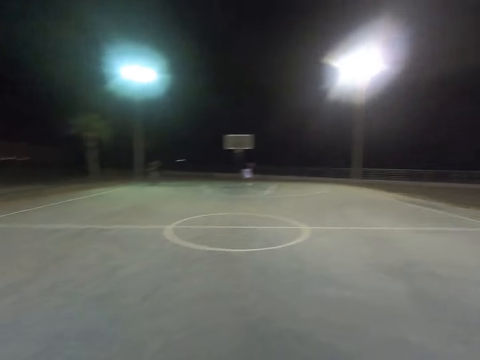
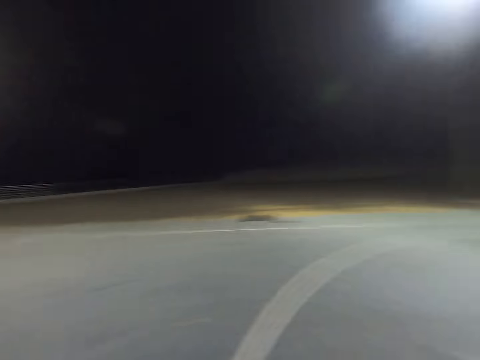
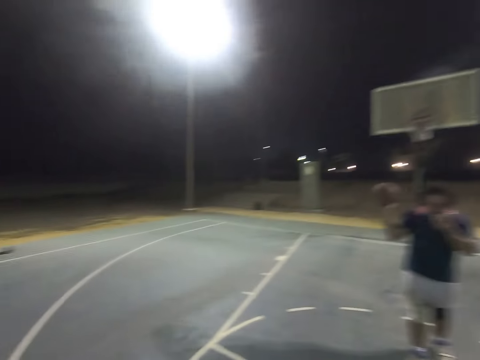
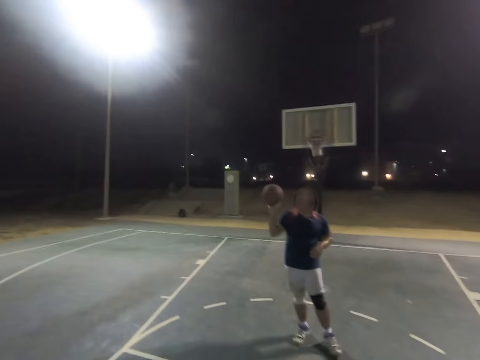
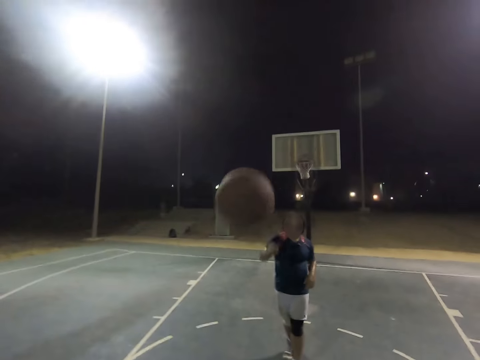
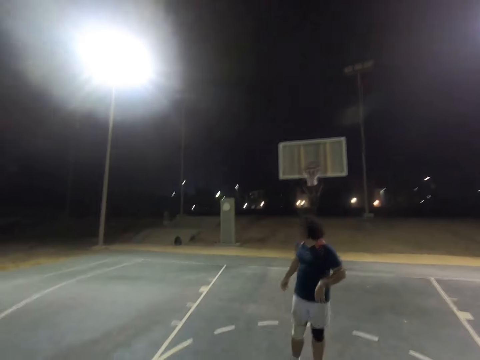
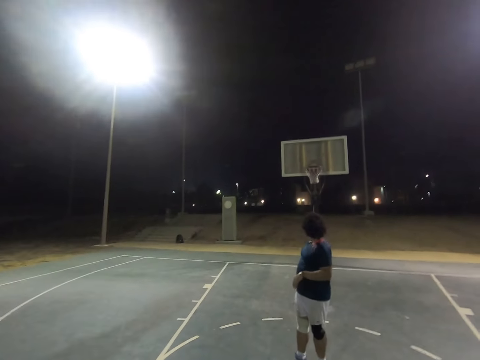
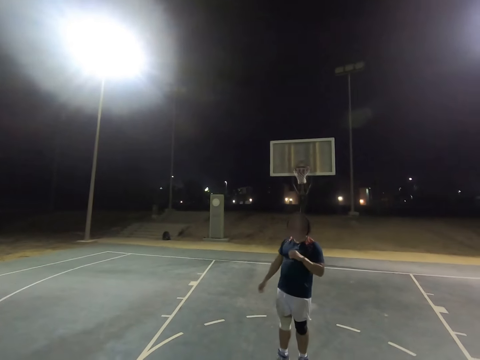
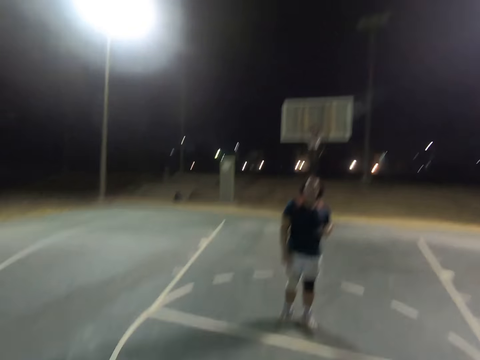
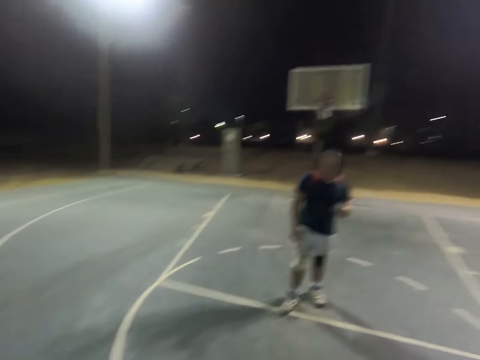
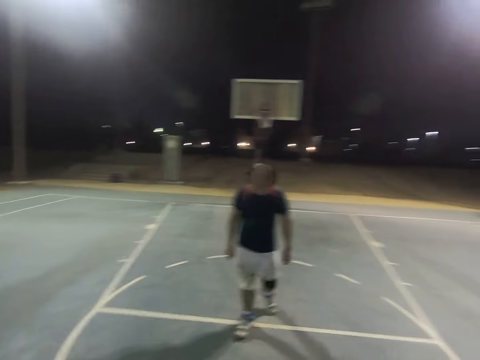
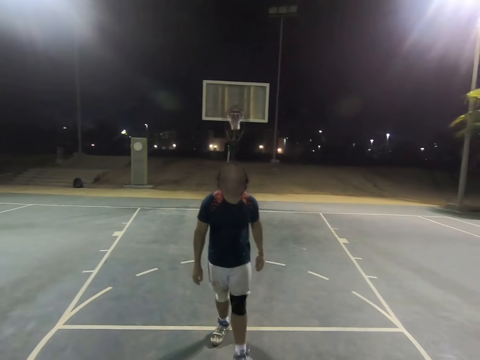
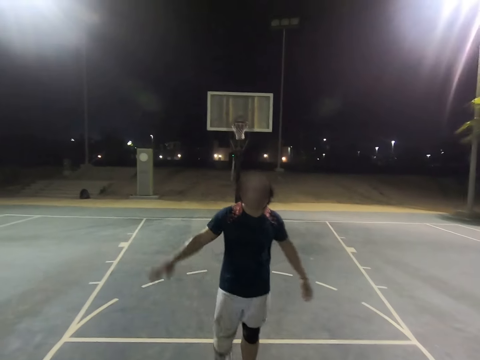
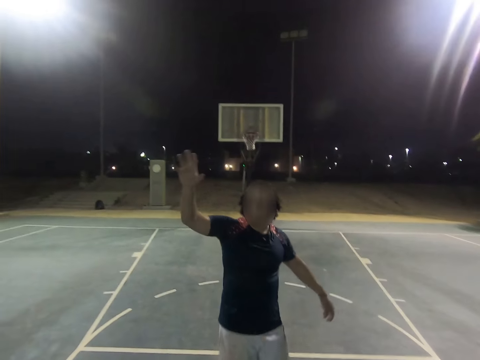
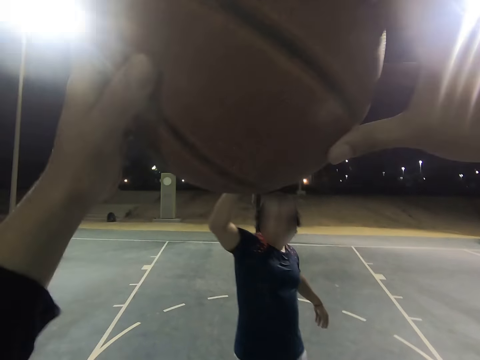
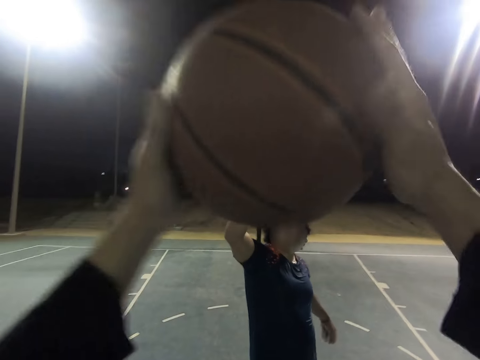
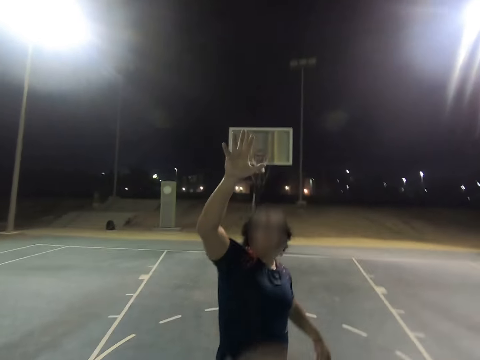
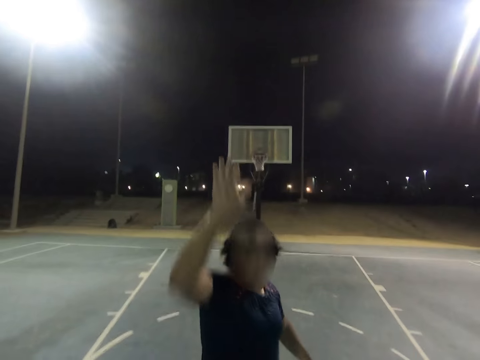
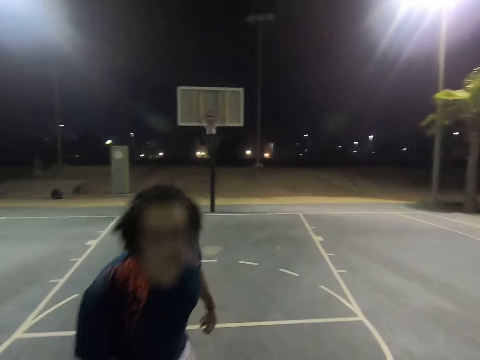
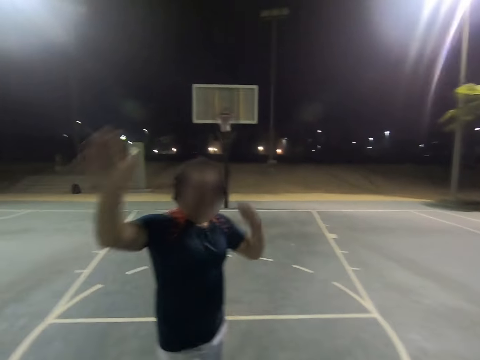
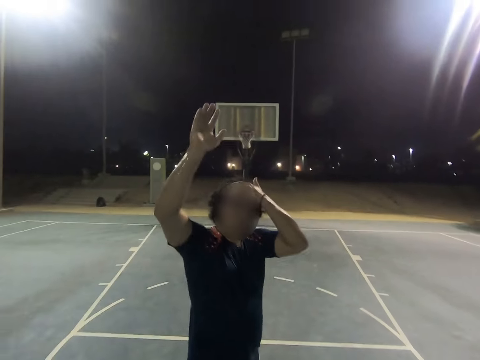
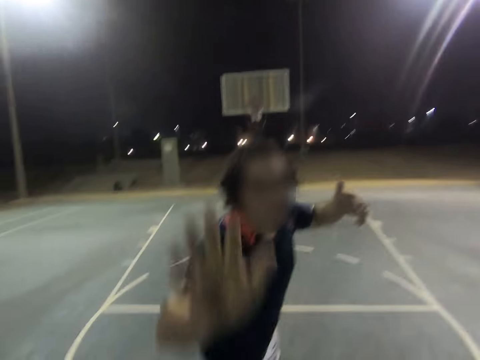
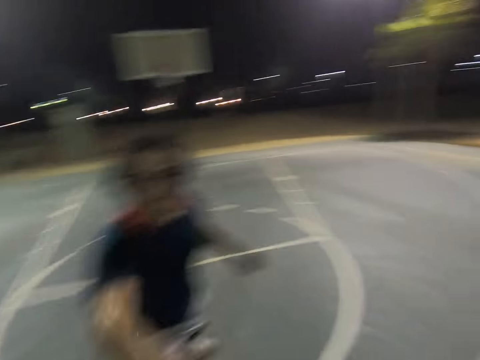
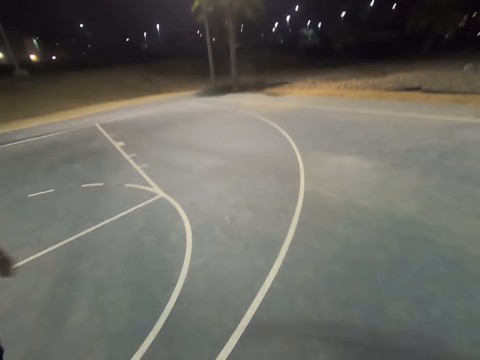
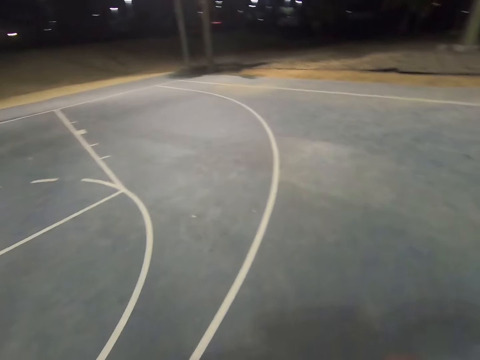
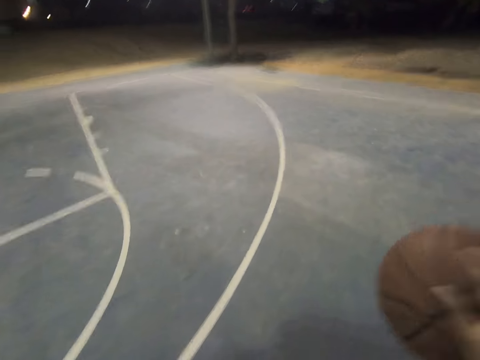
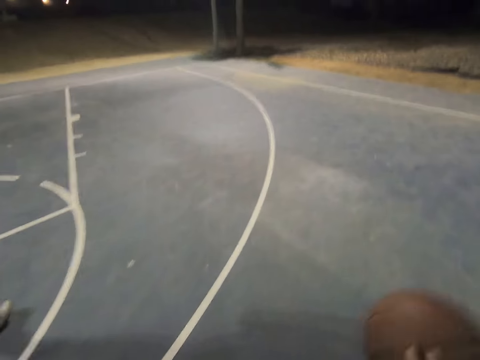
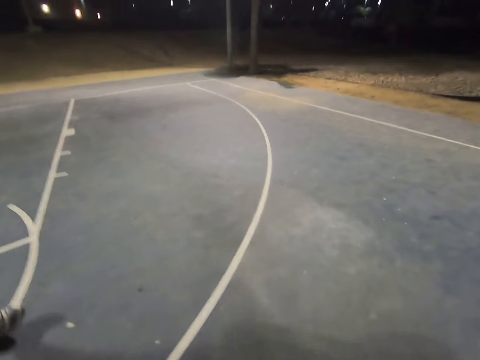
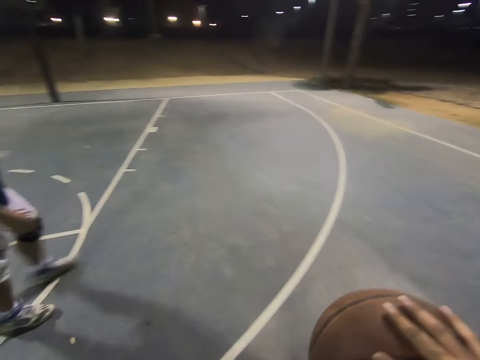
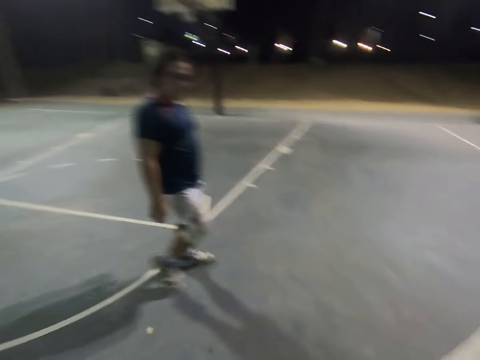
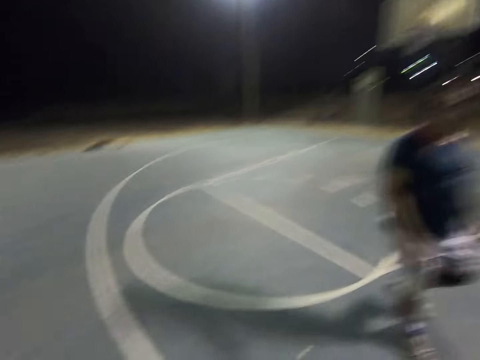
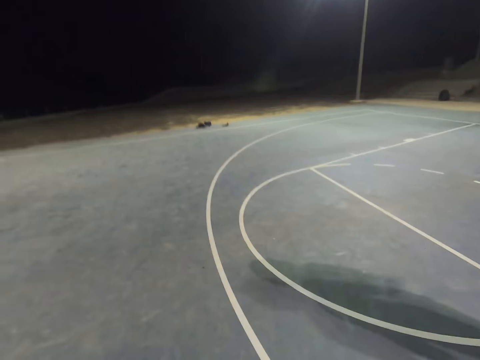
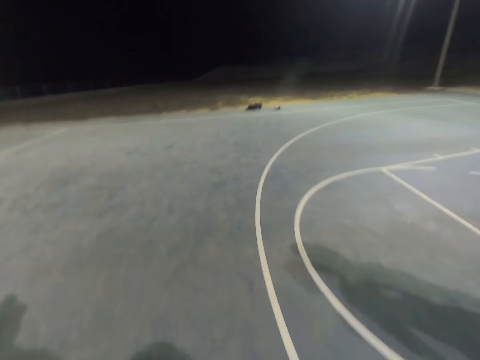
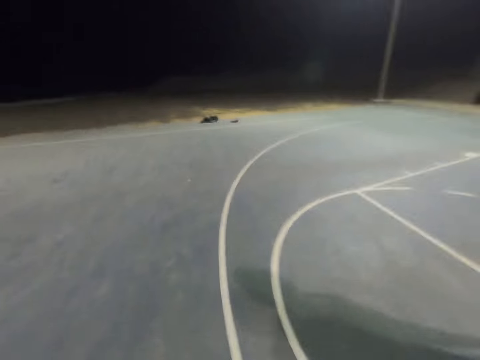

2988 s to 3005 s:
A man throws the basketball to the camera wearer. The man raises a hand. The camera wearer plays basketball with the man. They position hands in the air. The man opposes the camera wearer. The camera wearer dribbles the ball.

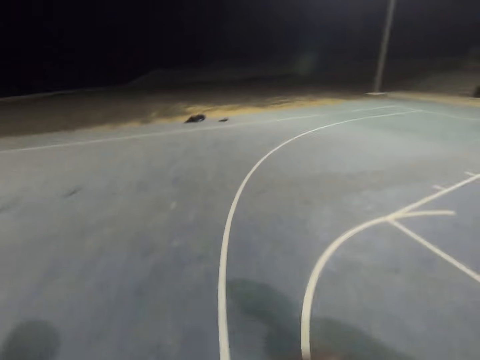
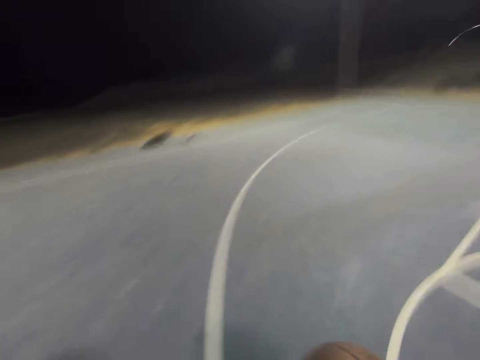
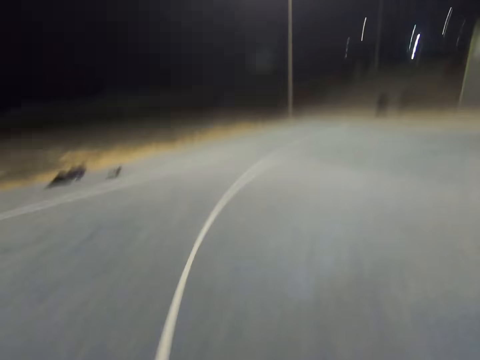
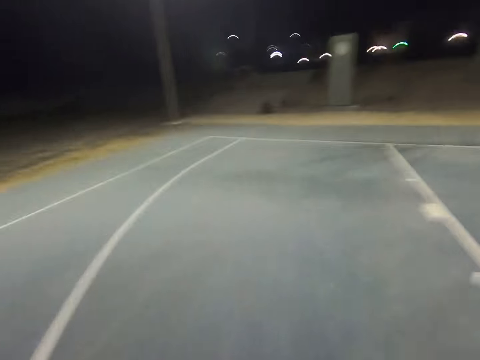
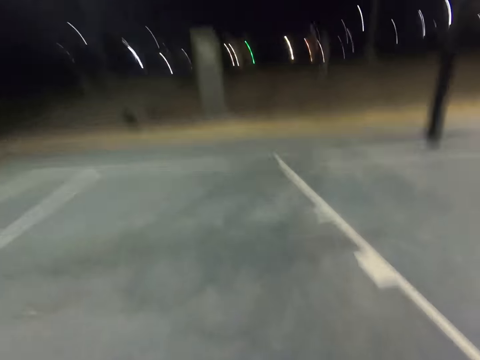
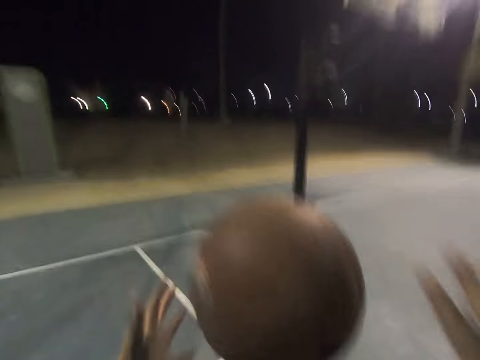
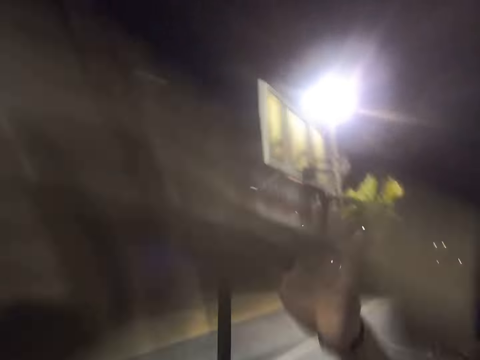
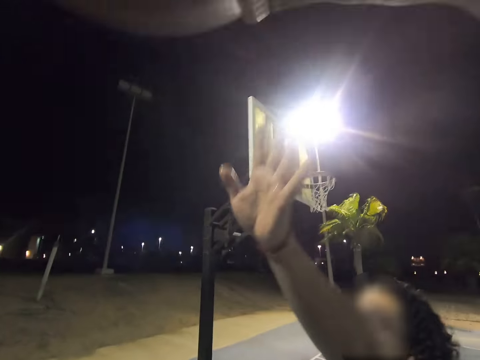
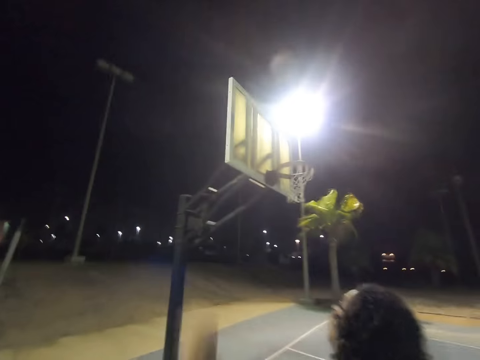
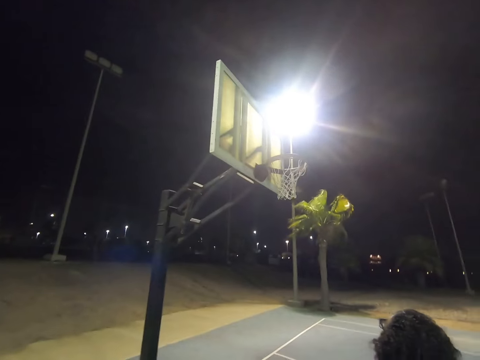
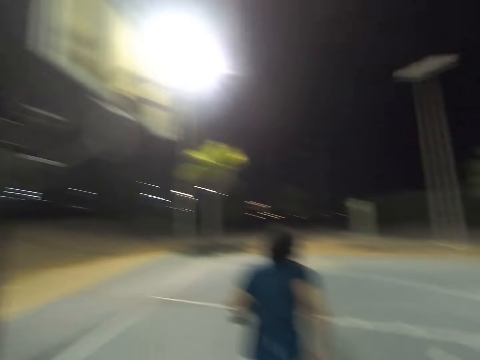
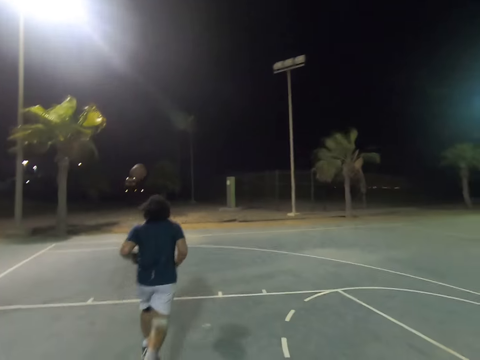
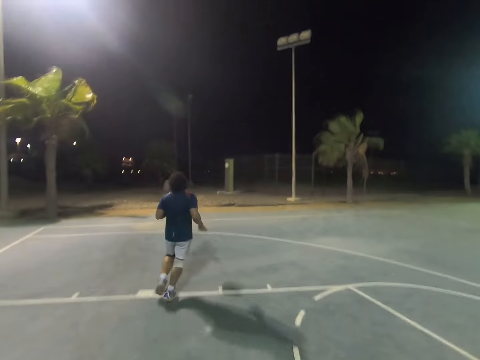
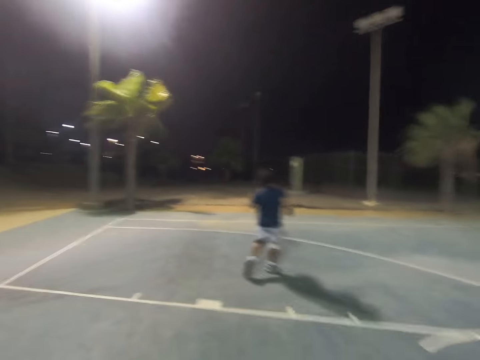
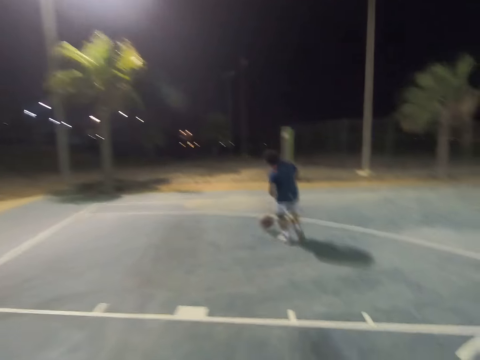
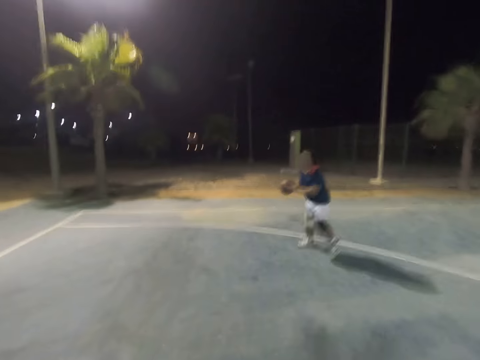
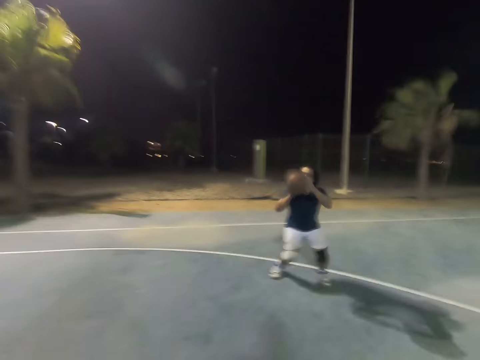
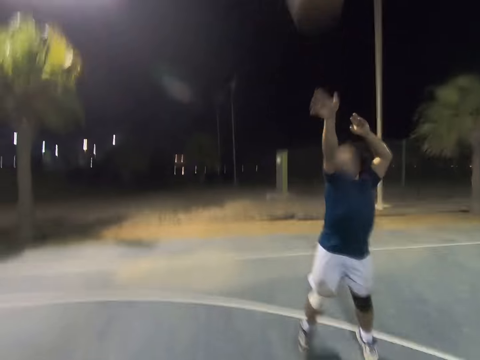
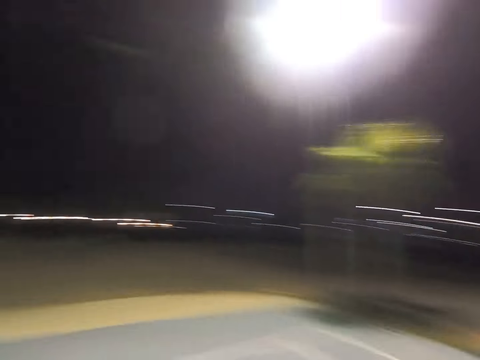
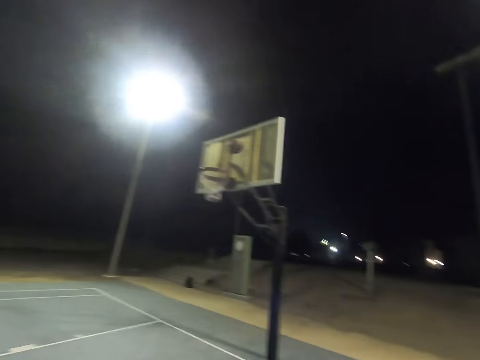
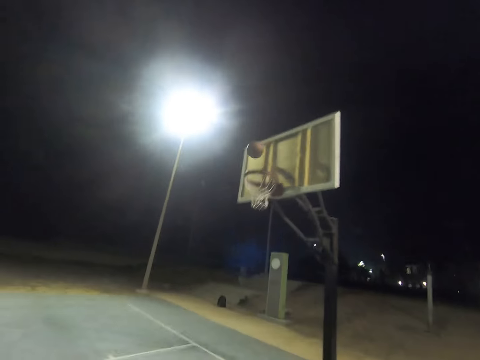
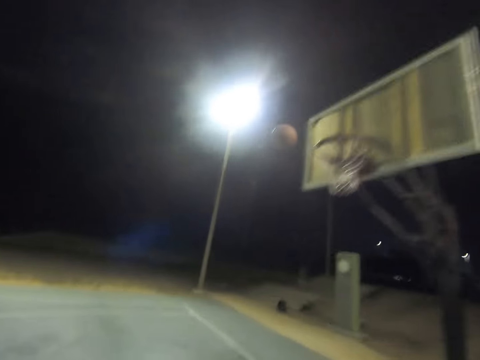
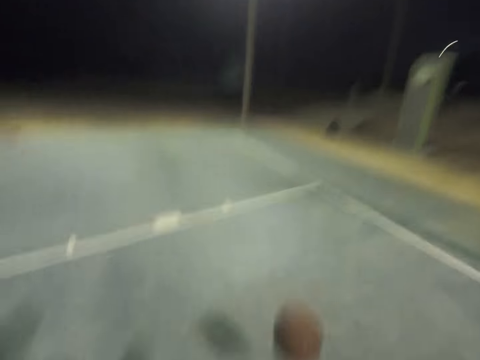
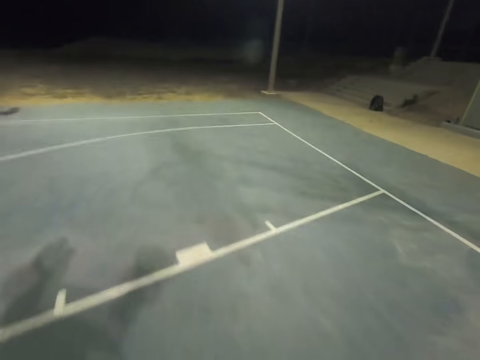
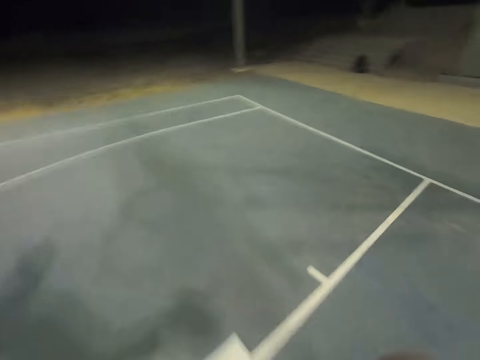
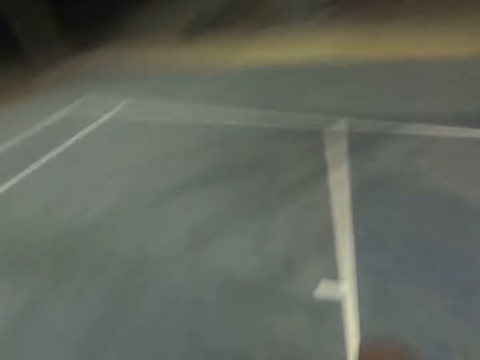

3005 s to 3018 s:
A man opposes the camera wearer. The camera wearer makes a shot. The man runs to the ball and makes a shot. The camera wearer catches the ball.
